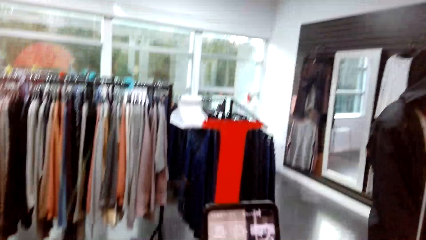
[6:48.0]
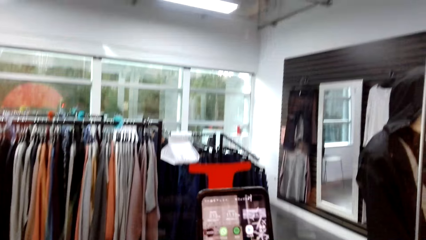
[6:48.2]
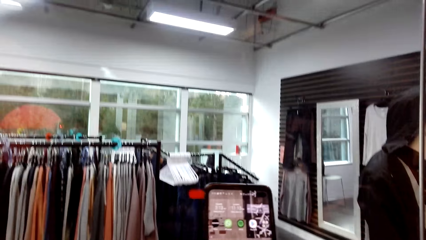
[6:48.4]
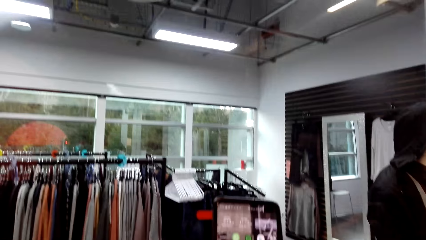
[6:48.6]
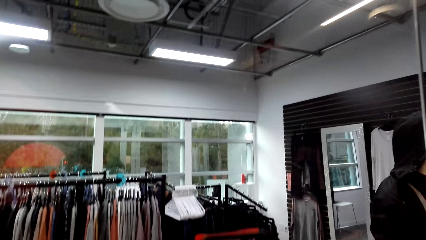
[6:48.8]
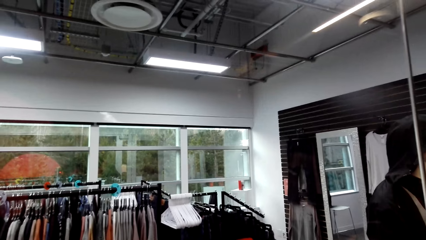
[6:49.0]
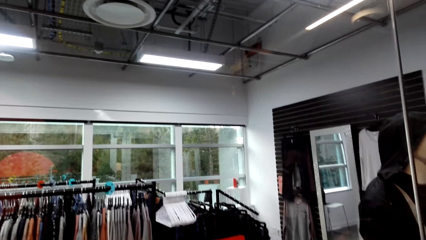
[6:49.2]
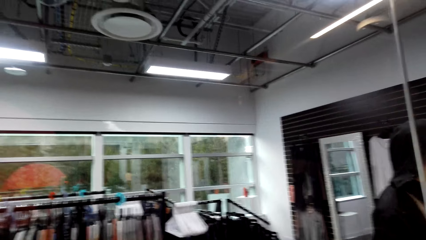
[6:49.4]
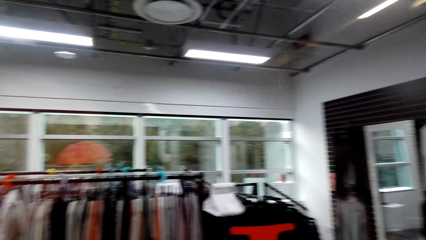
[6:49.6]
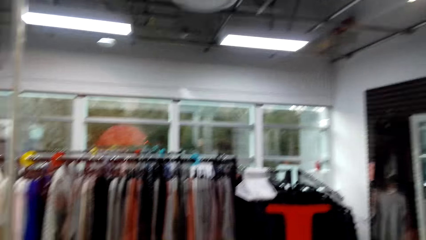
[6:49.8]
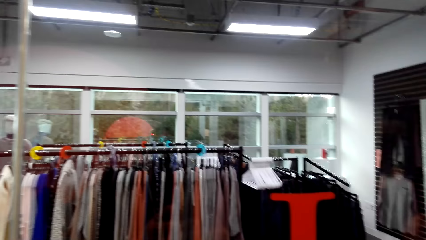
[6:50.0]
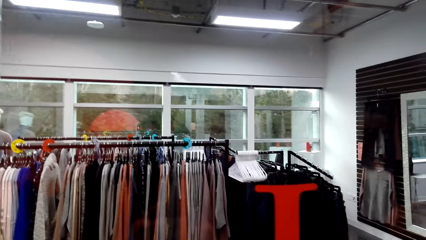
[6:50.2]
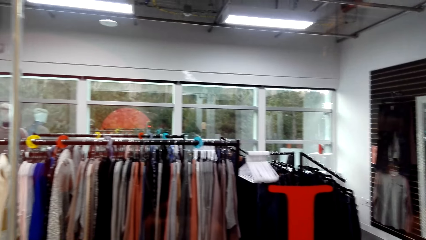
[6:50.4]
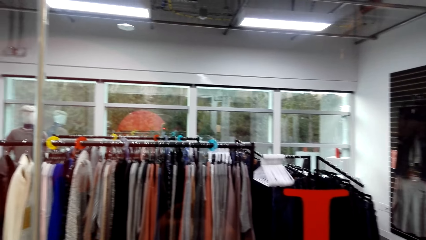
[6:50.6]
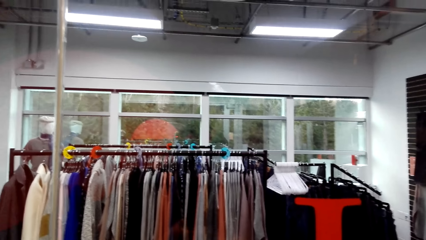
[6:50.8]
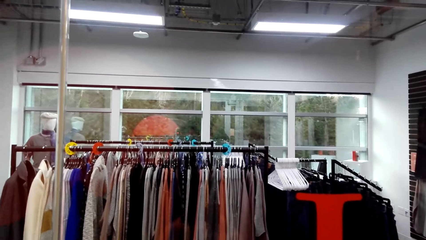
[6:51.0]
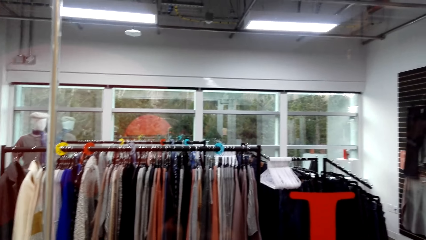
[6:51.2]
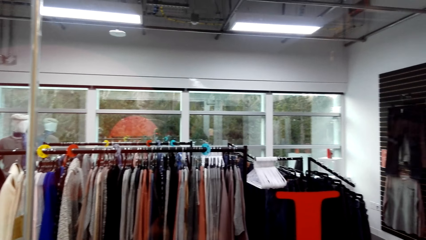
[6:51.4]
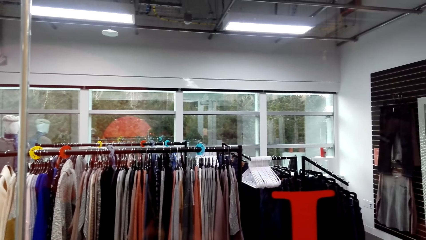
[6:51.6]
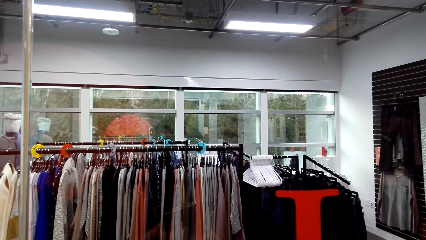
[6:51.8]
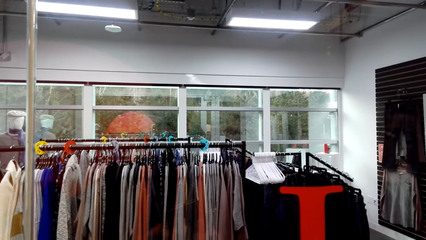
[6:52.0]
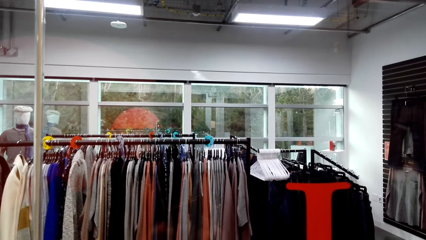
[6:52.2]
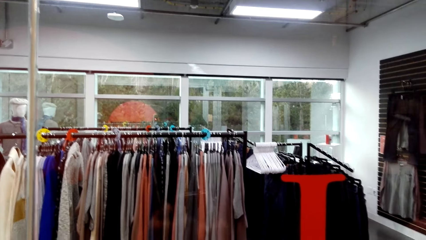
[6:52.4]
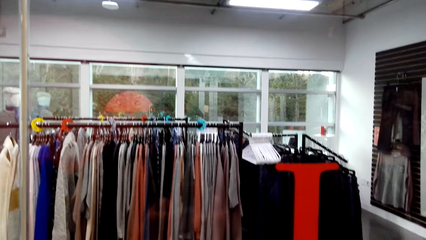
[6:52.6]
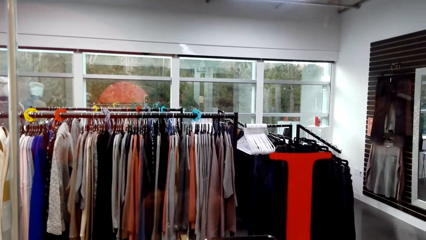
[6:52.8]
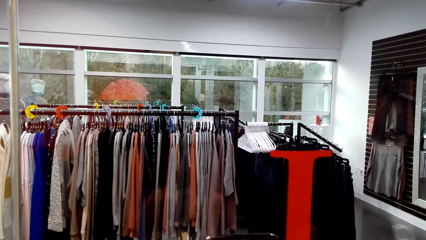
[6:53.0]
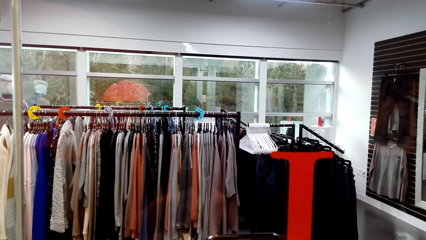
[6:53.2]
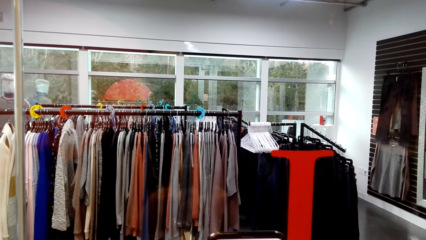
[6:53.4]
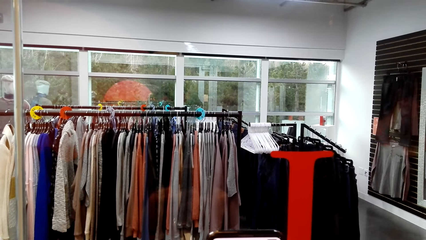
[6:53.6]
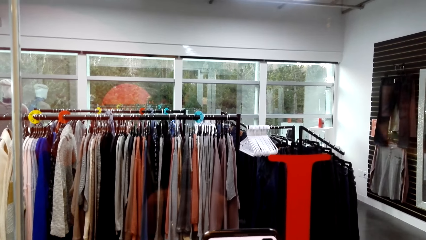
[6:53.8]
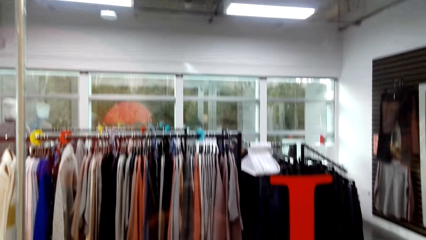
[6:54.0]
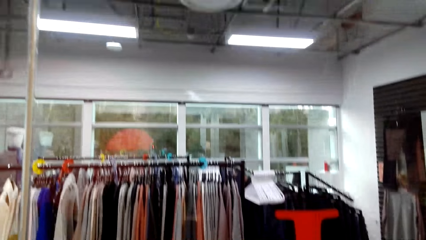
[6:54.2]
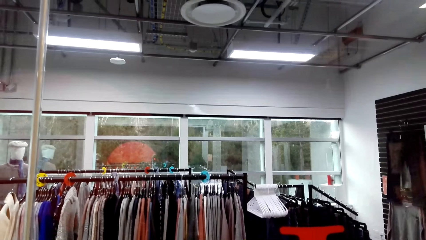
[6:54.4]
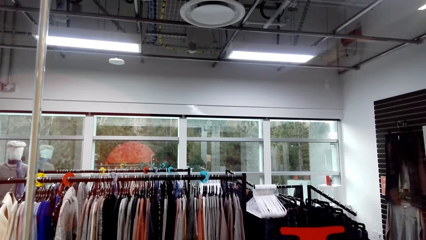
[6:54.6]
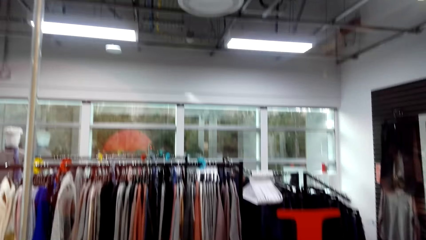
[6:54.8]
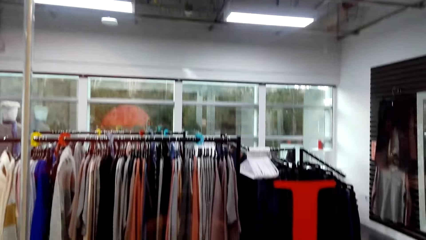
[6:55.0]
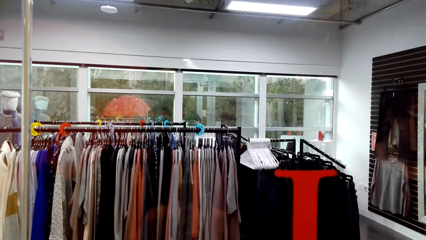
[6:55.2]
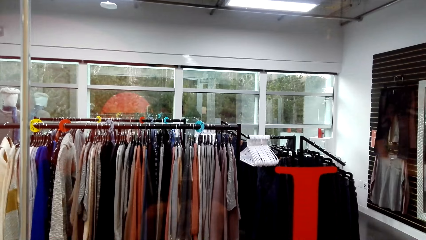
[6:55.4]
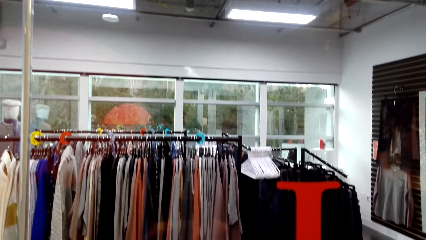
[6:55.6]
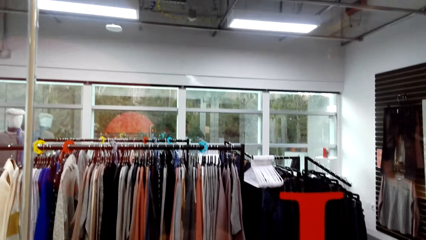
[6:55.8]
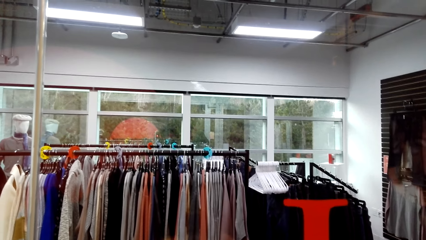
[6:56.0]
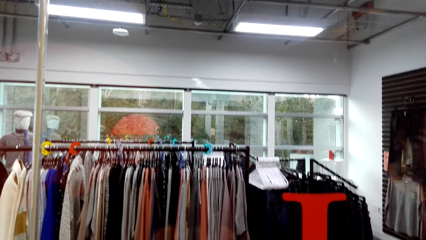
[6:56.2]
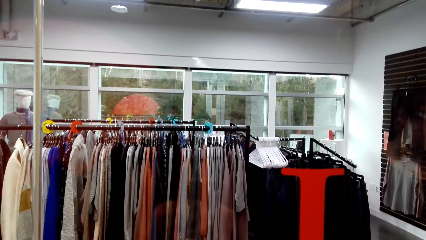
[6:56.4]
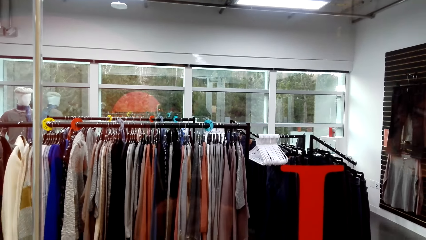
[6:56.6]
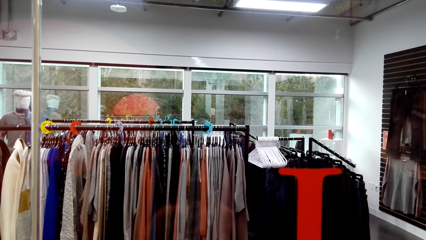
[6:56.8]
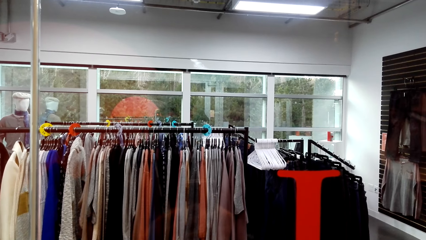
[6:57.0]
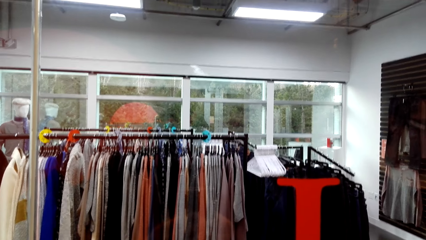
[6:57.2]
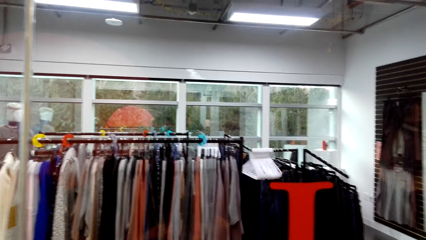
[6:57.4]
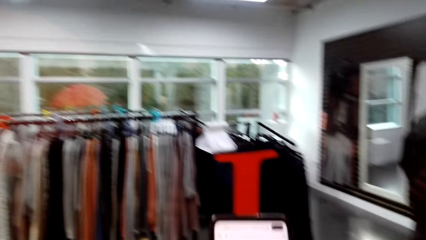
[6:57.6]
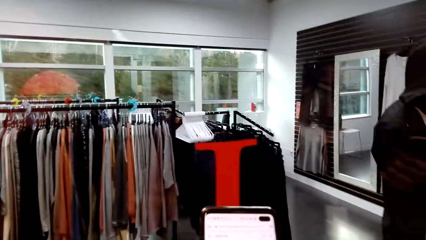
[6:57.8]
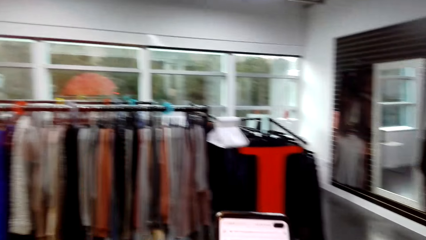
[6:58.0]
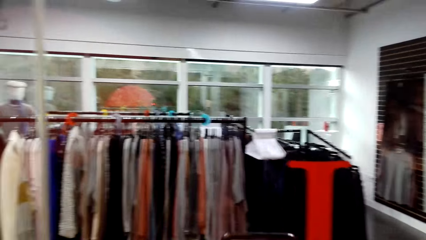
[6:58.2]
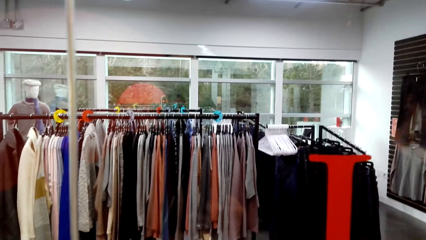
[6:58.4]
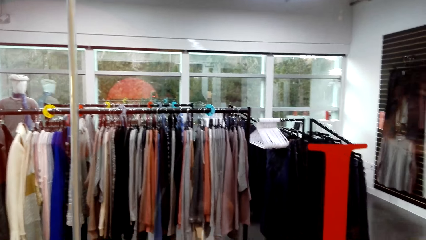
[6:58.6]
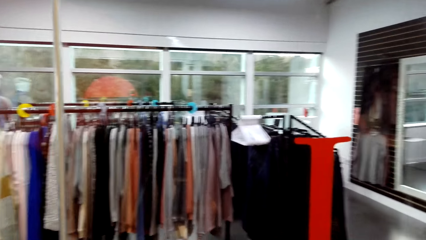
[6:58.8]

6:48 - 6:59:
The camera wearer looks at the phone. They look at the clothes.

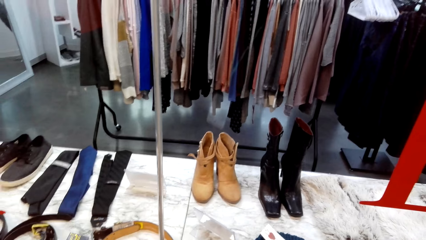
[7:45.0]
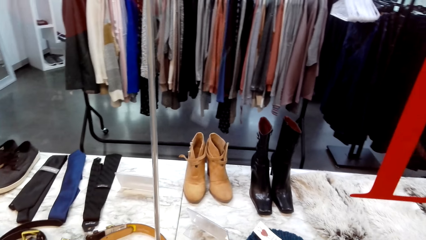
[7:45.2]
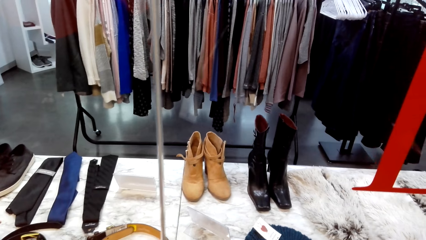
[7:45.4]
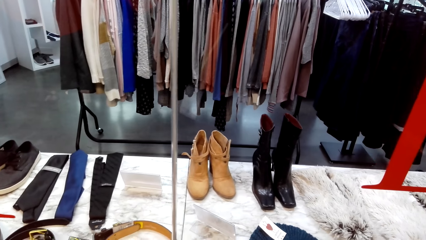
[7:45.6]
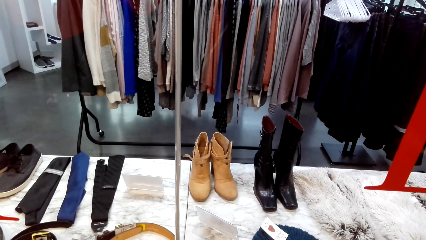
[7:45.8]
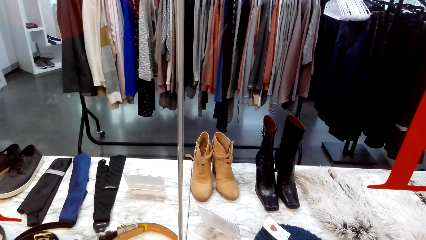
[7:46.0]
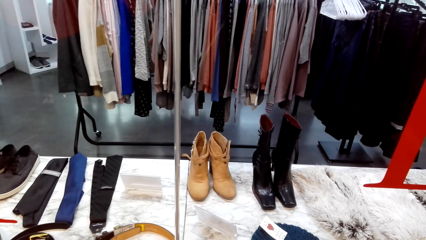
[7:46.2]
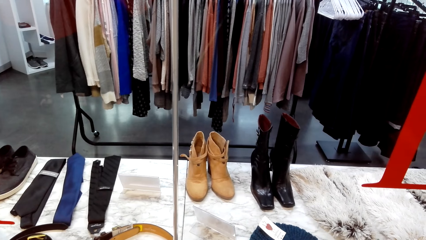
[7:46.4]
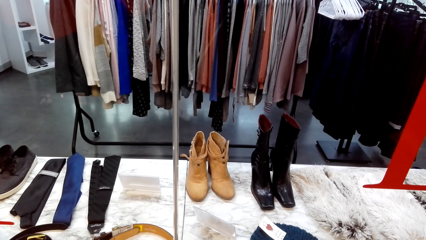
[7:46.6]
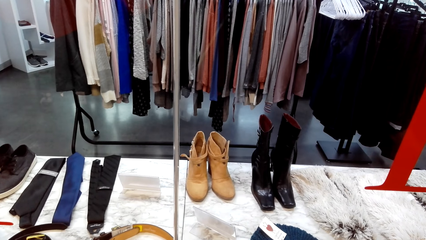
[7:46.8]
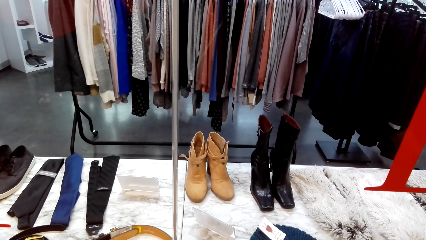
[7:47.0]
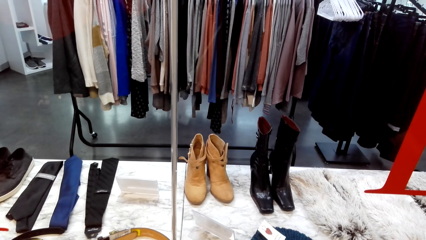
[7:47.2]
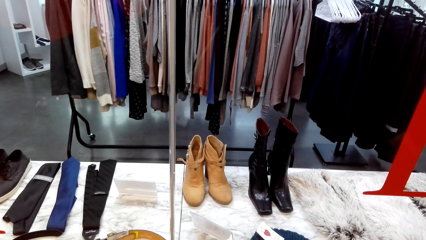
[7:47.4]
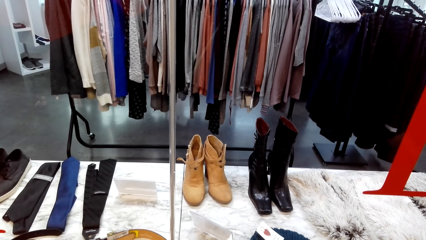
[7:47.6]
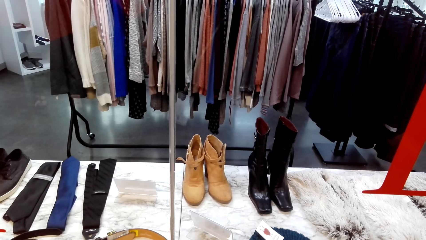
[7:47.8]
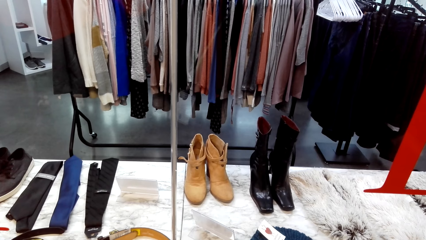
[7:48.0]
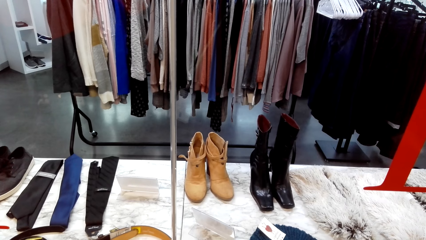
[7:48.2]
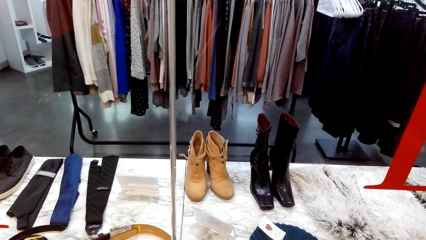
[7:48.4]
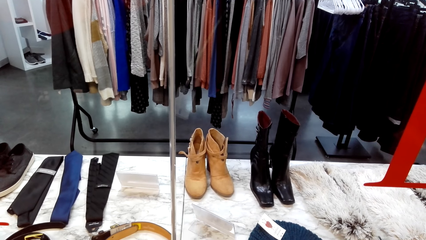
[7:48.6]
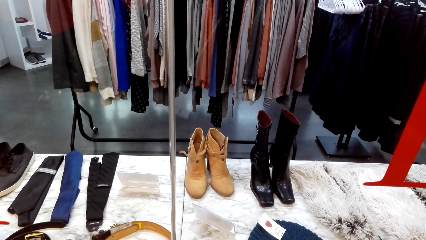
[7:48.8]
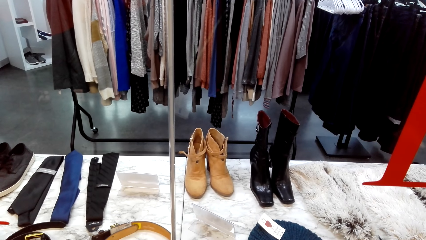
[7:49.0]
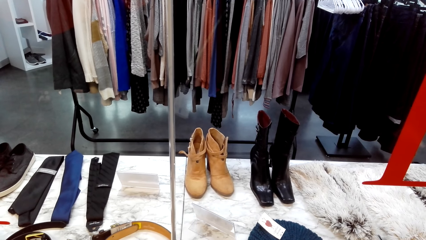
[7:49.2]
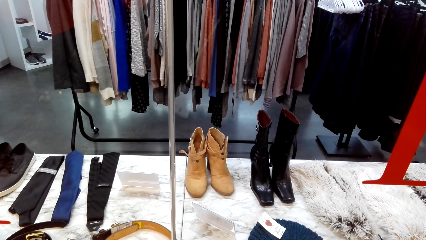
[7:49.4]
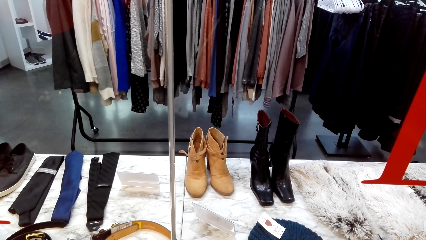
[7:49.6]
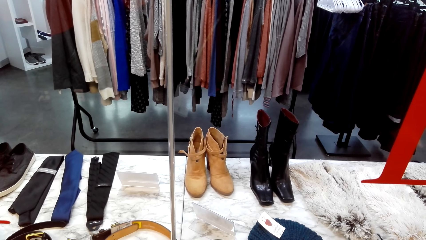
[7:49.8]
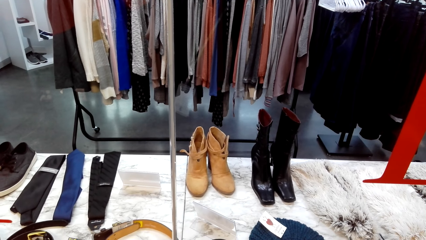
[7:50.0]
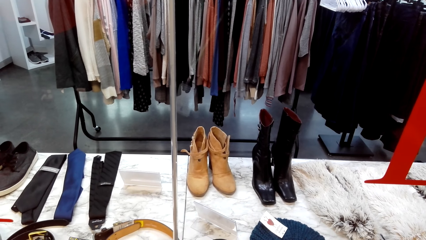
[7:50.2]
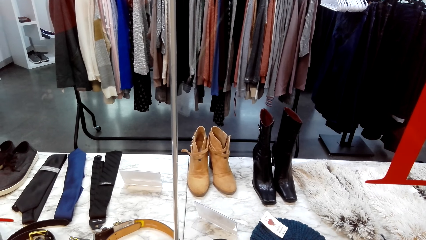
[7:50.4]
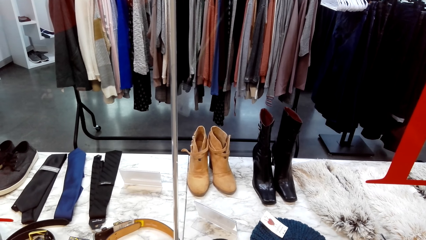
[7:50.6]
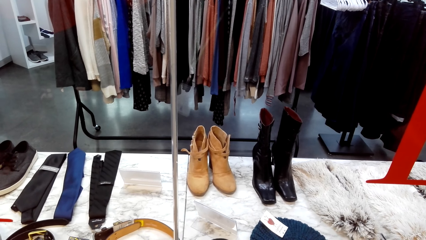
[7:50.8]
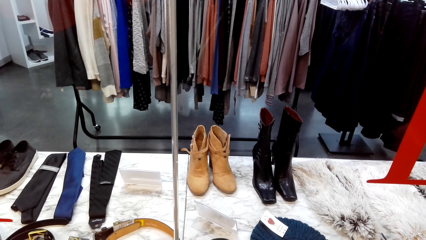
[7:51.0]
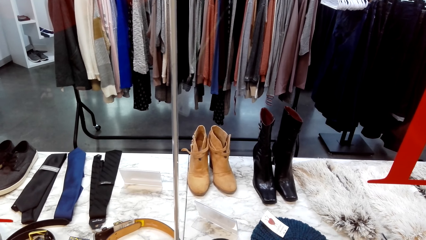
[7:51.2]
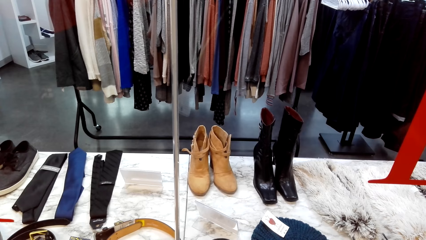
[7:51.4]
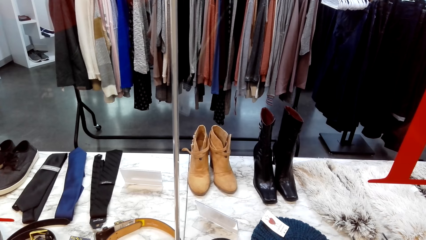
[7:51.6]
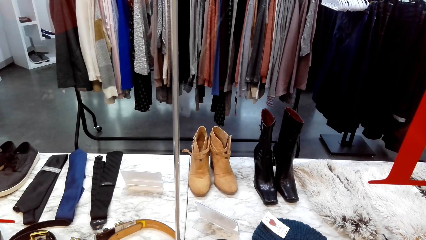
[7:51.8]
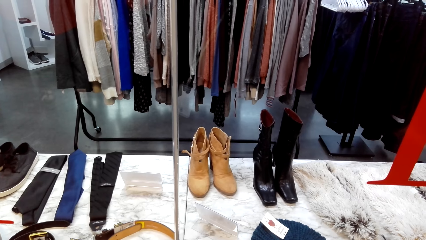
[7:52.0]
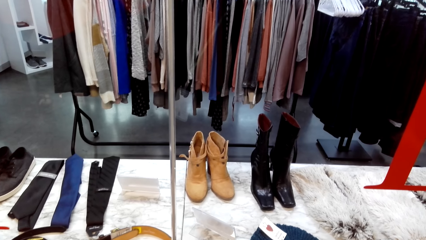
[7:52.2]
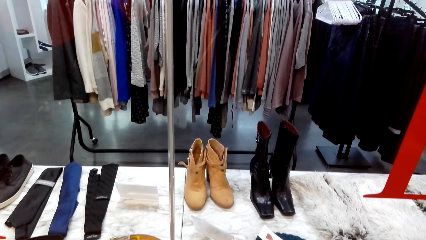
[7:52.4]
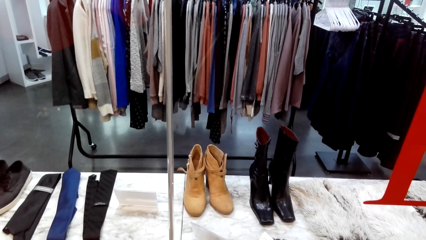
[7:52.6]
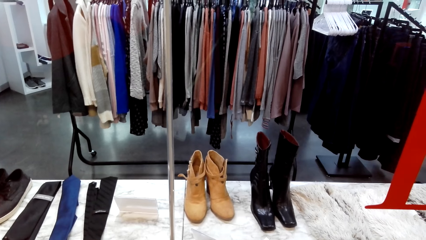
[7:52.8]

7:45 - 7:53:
The camera wearer looks at the shoes.
